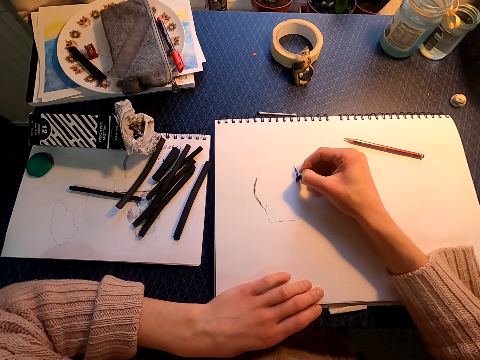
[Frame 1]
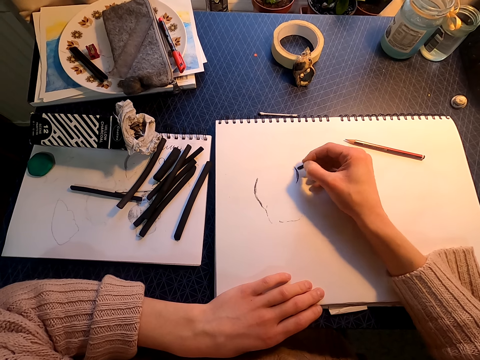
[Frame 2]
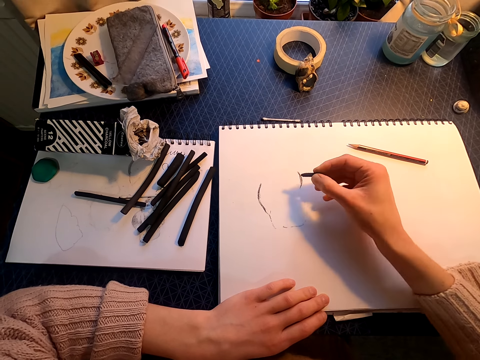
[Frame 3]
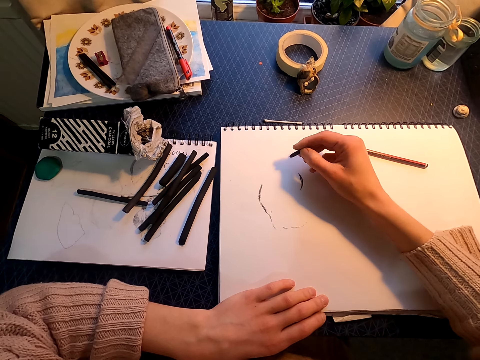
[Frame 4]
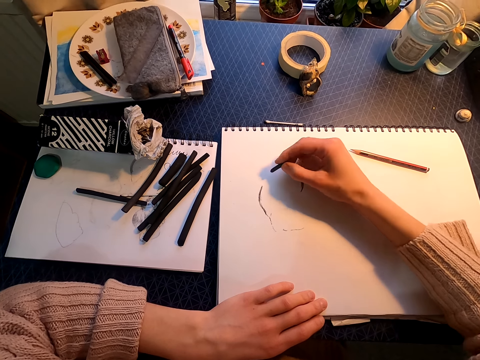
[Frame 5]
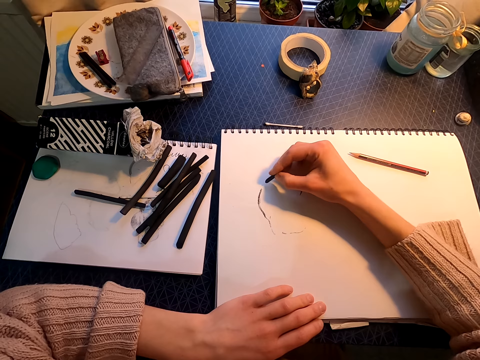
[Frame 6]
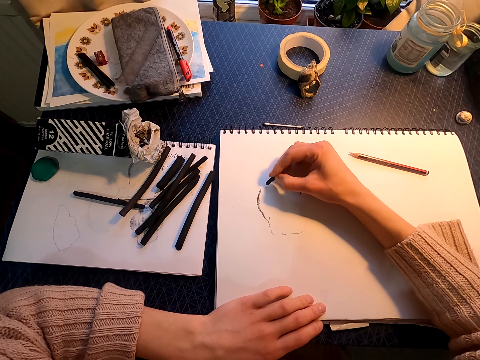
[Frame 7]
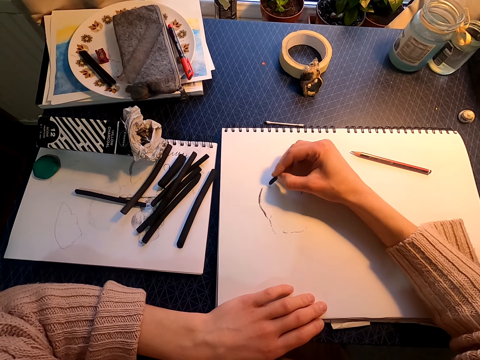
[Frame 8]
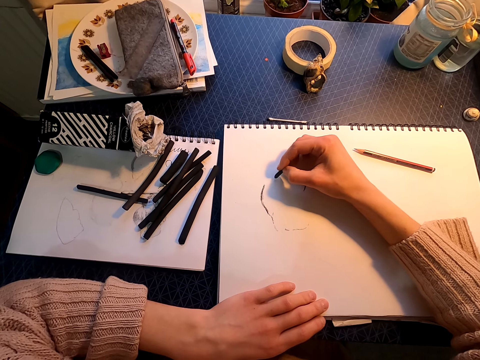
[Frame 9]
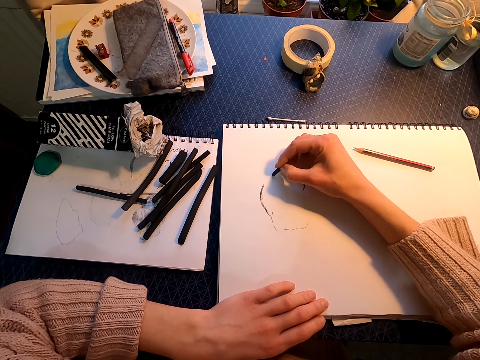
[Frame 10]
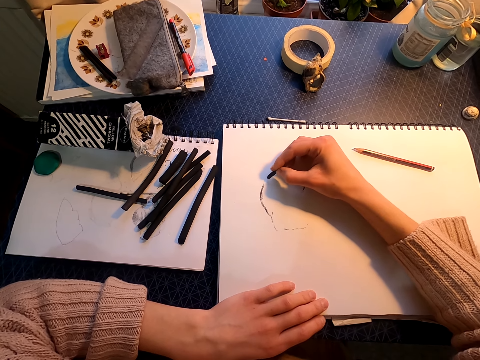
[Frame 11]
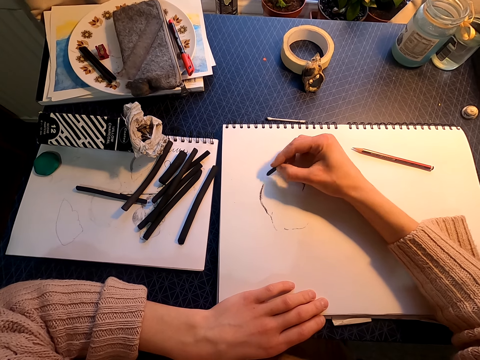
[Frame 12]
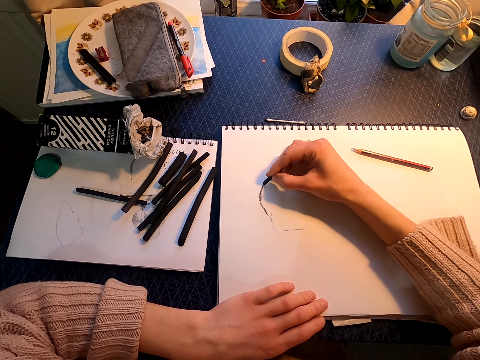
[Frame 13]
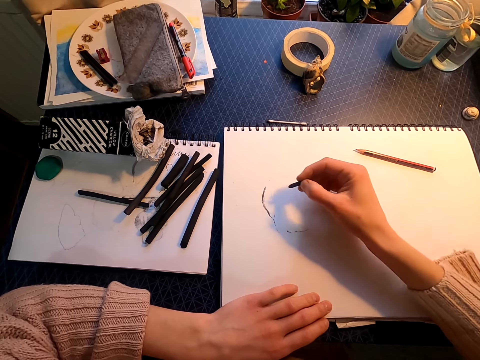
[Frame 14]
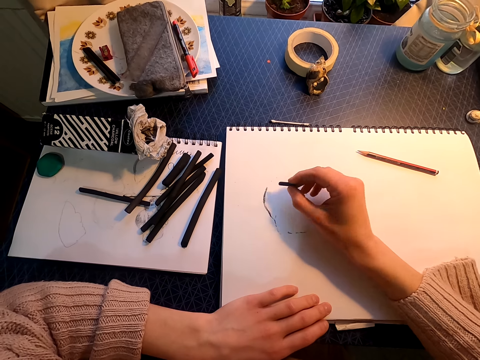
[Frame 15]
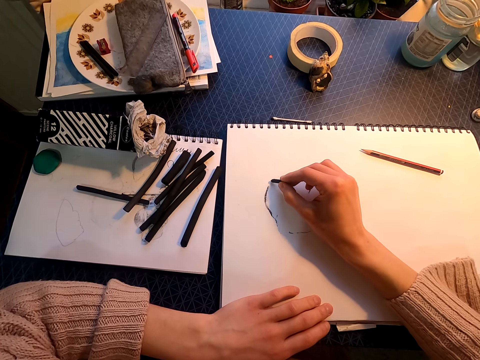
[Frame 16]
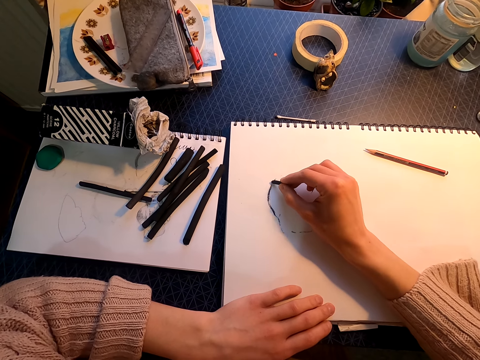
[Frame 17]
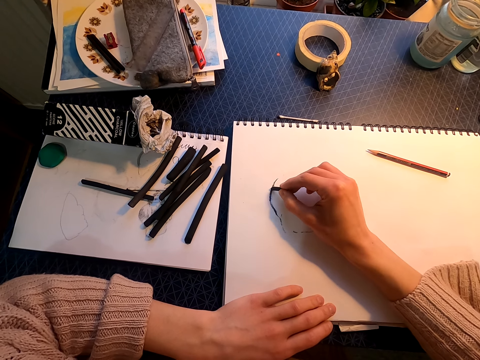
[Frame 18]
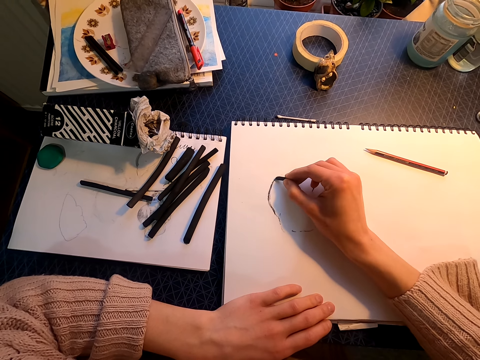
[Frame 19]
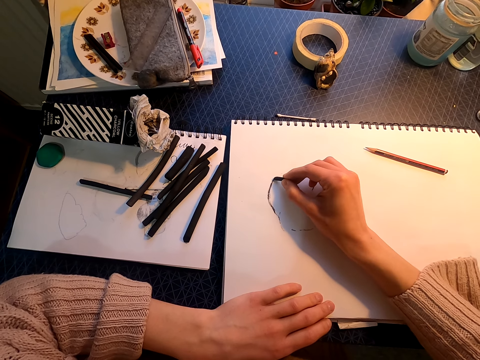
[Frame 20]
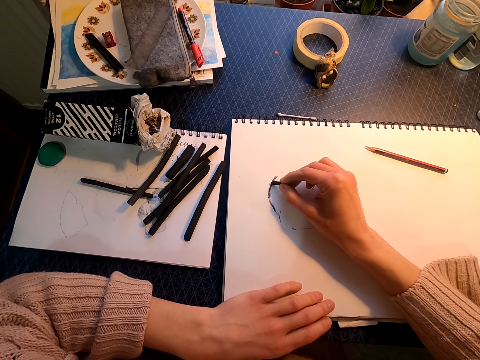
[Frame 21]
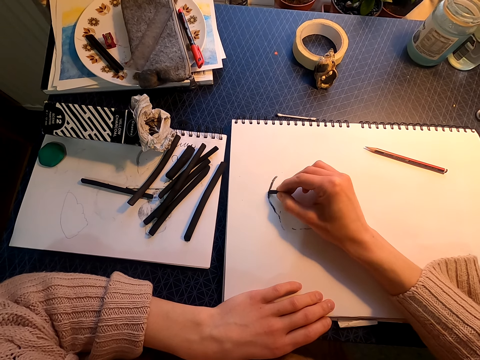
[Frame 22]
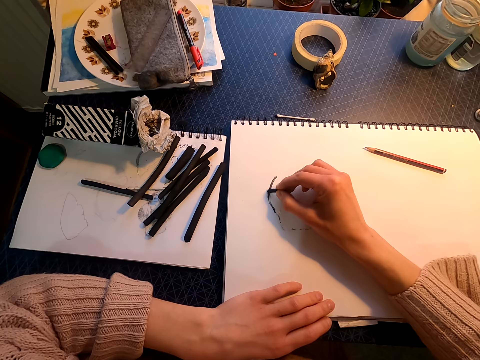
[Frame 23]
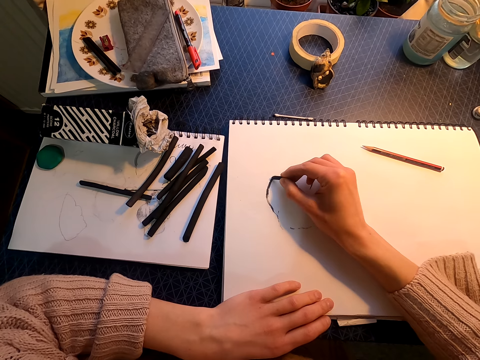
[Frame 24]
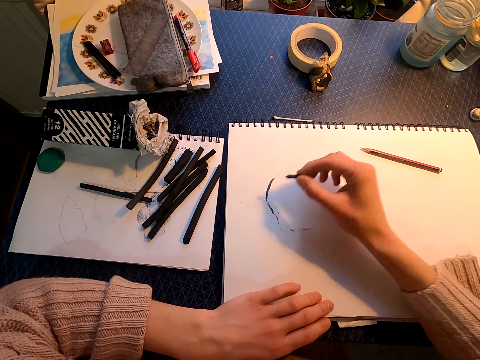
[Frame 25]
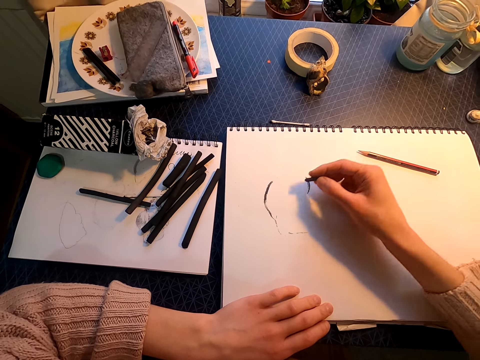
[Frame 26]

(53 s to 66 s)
The camera wearer lifts the color. They move the right hand. They draw on a drawing book with a willow charcoal. They move the right hand. They draw on the drawing book with the willow charcoal.

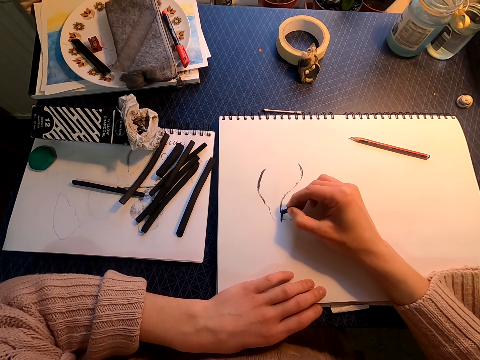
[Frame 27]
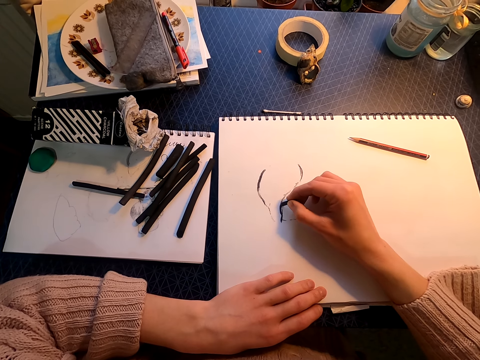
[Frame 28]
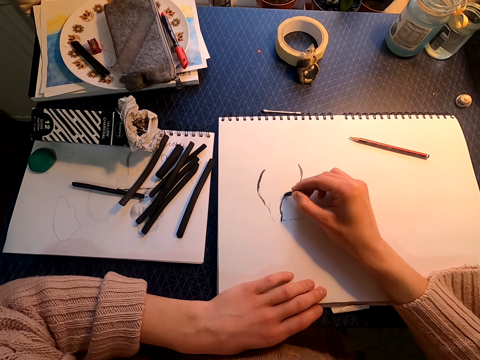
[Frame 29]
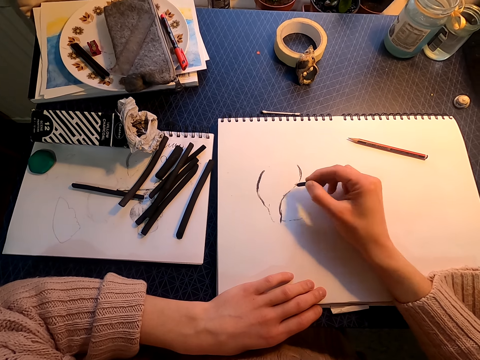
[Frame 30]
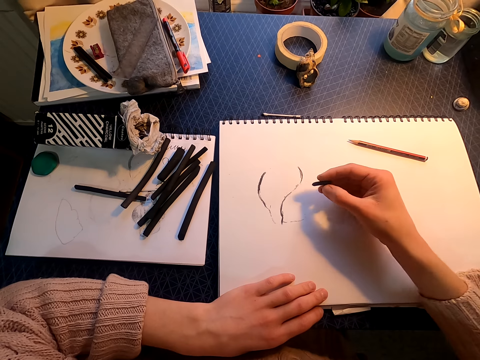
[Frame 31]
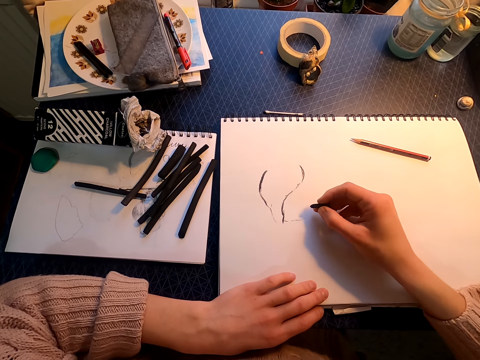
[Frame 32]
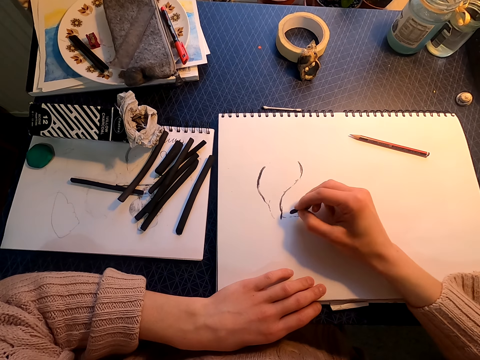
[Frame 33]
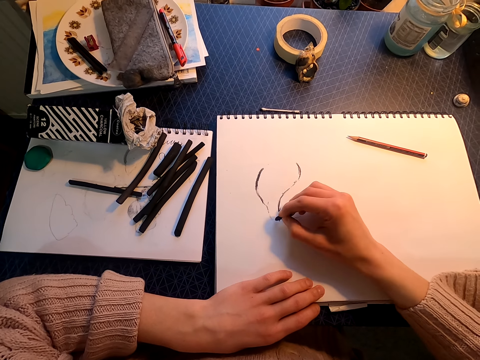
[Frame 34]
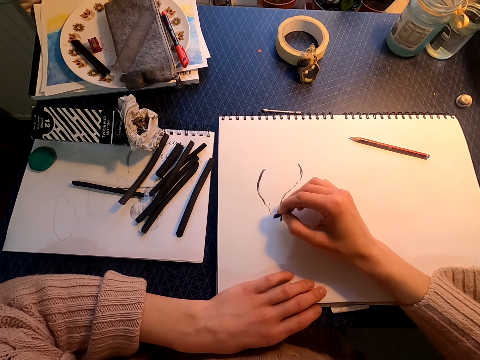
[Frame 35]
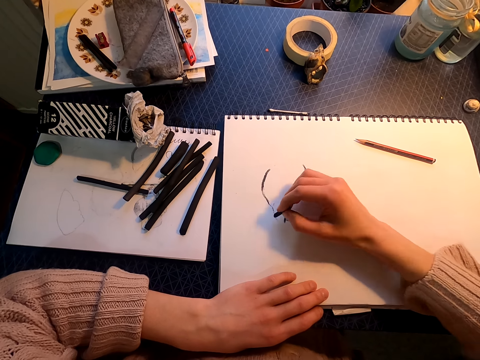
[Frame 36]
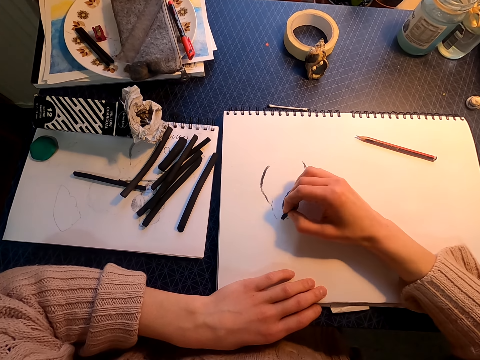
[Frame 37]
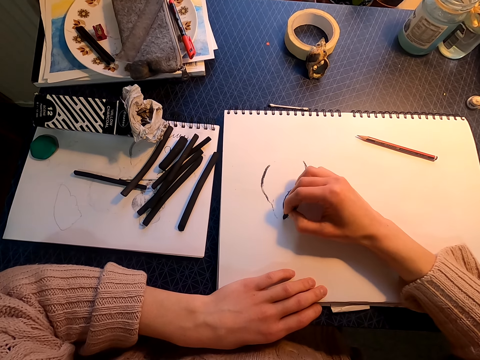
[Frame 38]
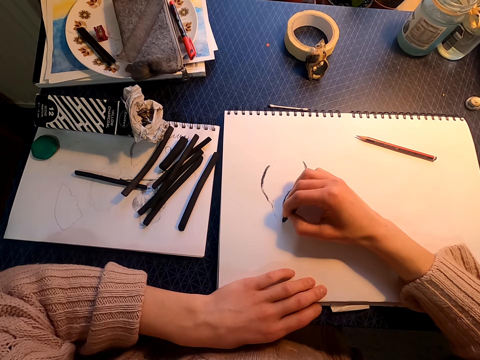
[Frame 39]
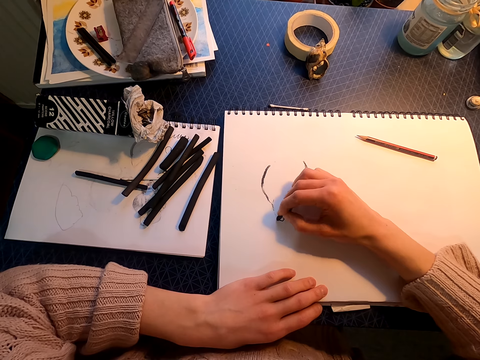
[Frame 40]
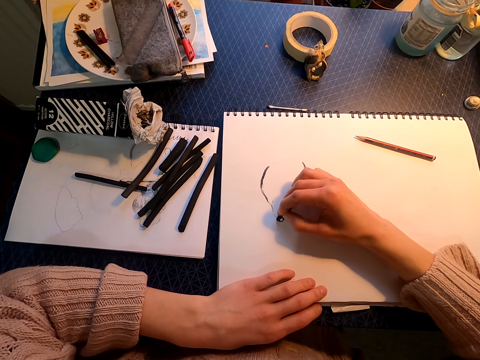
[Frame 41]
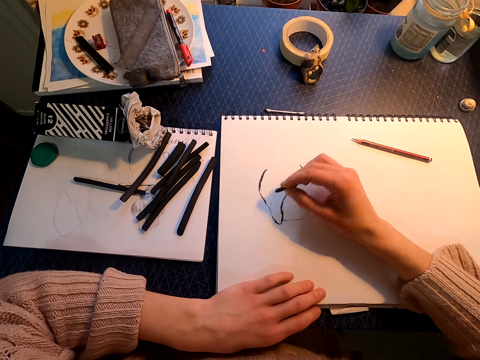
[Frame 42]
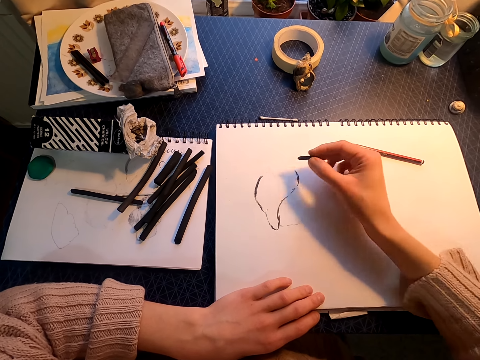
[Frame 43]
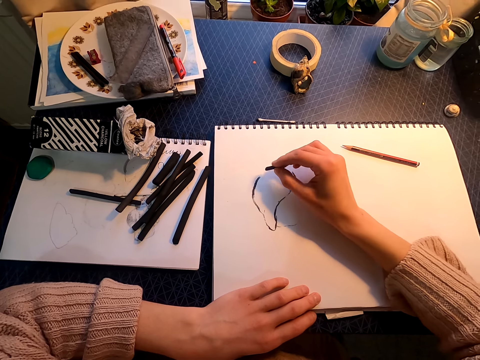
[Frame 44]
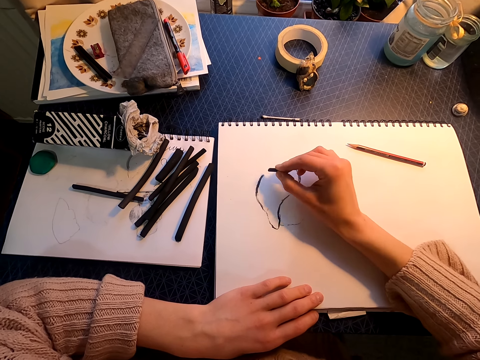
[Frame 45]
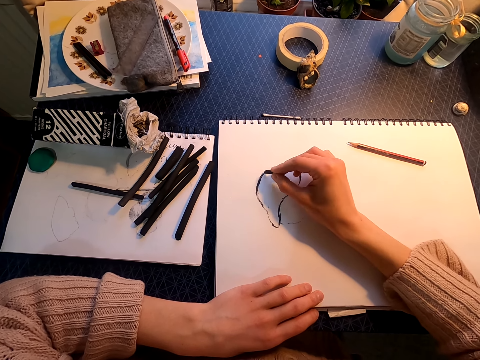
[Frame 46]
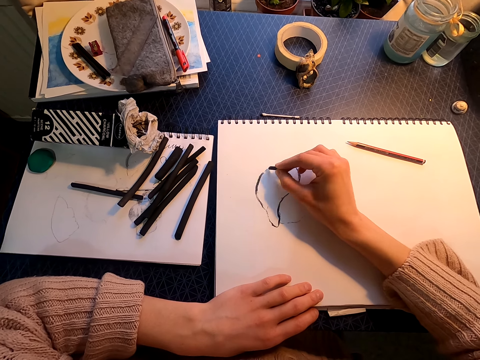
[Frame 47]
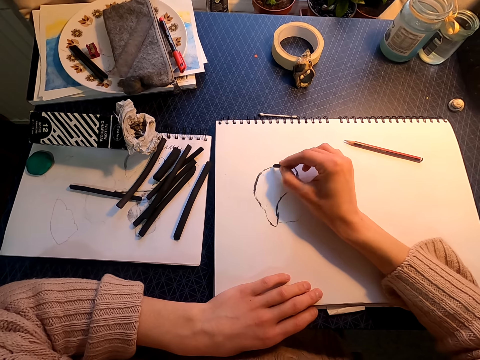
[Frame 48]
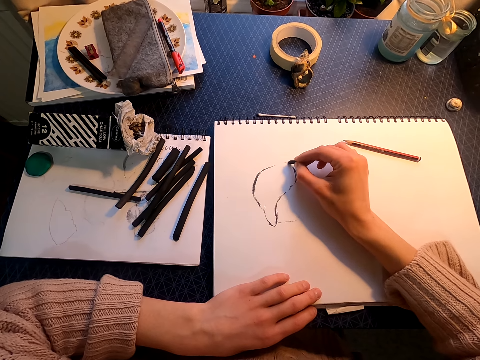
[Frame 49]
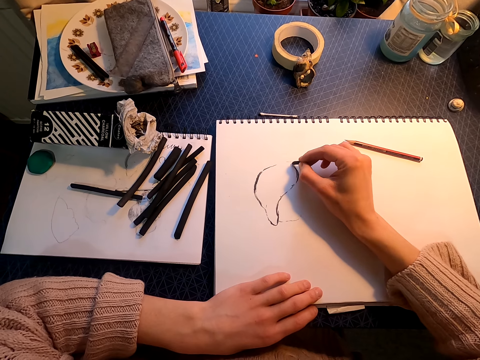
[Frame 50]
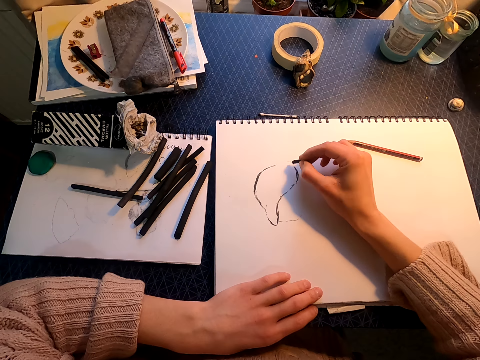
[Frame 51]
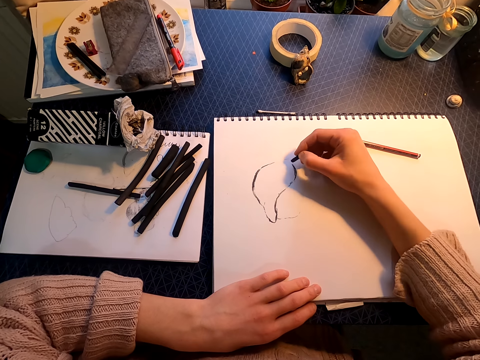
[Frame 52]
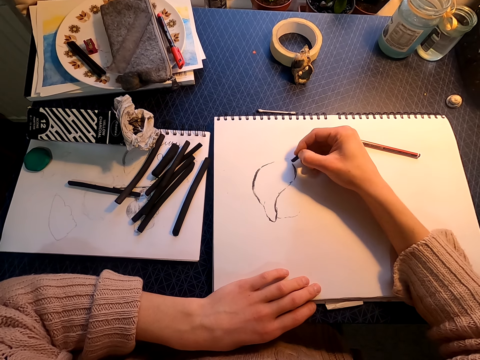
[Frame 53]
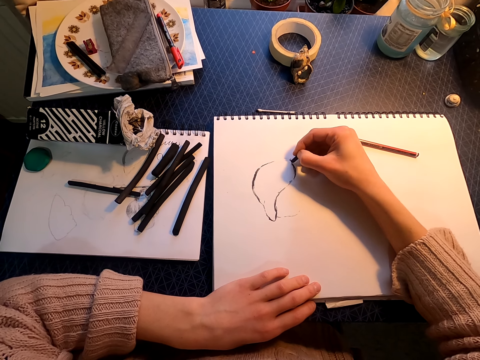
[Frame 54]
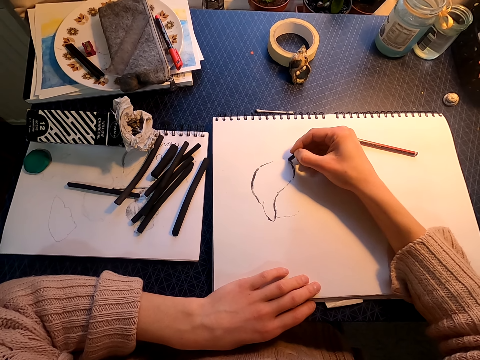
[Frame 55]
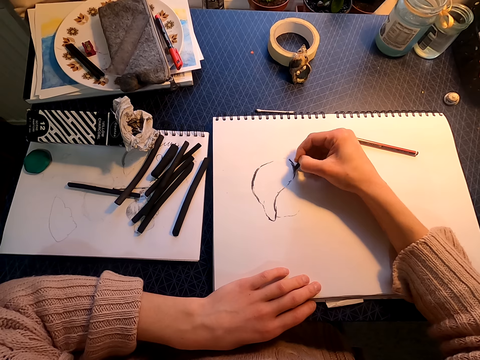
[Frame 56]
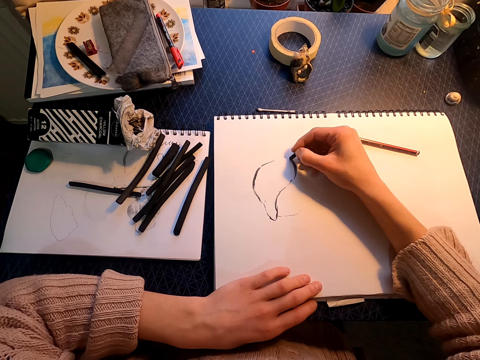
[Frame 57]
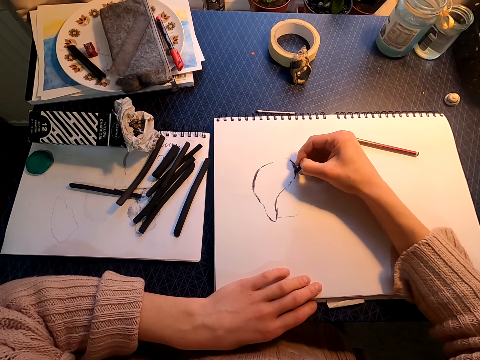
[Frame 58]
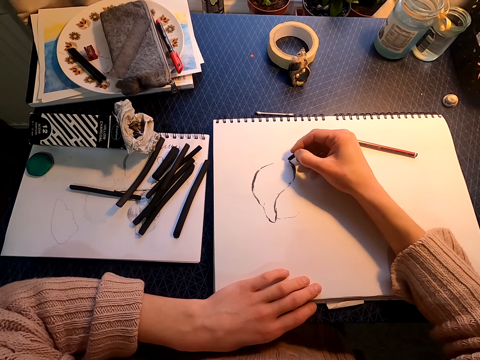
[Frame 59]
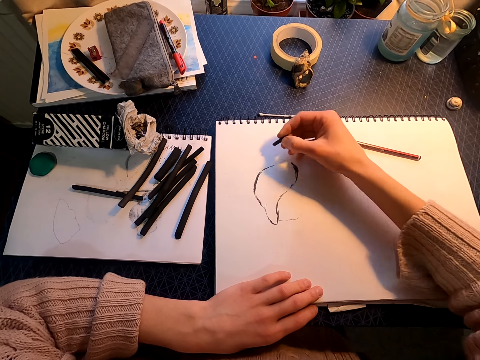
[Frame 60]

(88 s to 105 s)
The camera wearer lifts the willow charcoal. They move the right hand. They draw on a drawing book with the willow charcoal. They move the right hand. They draw on the drawing book with the willow charcoal.
